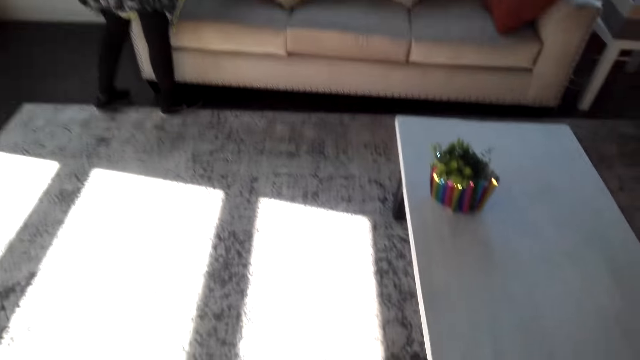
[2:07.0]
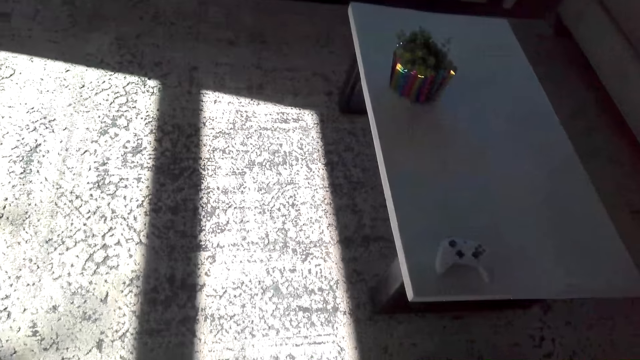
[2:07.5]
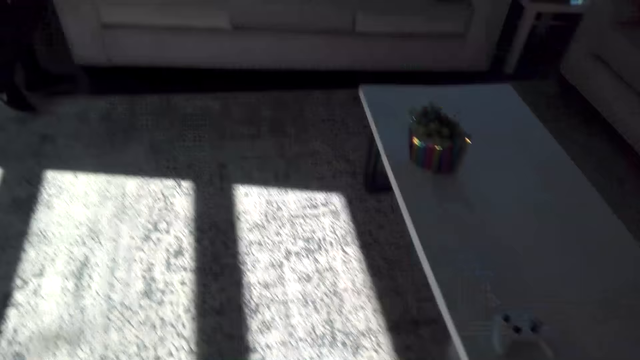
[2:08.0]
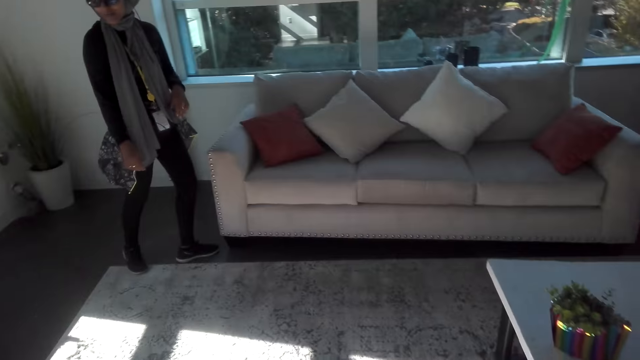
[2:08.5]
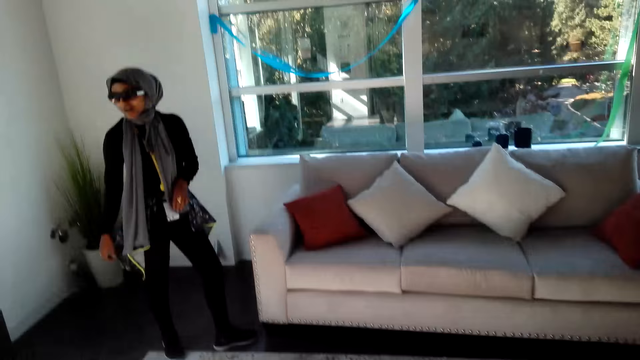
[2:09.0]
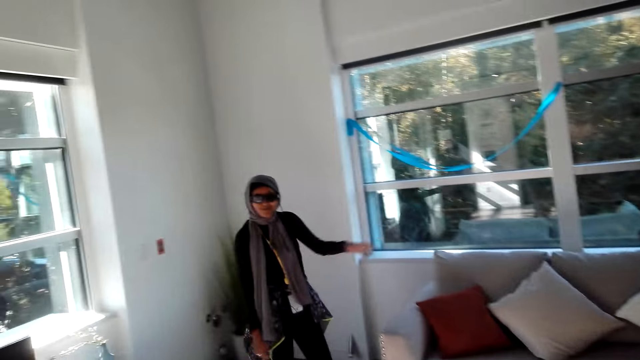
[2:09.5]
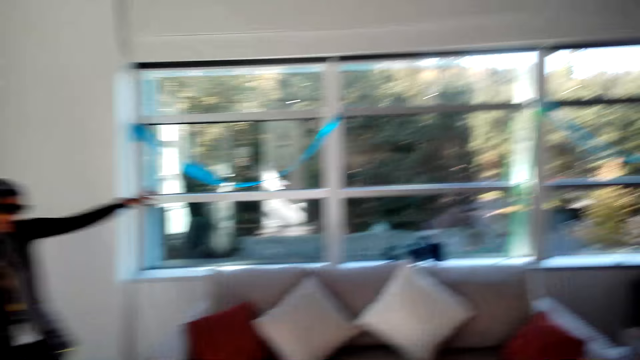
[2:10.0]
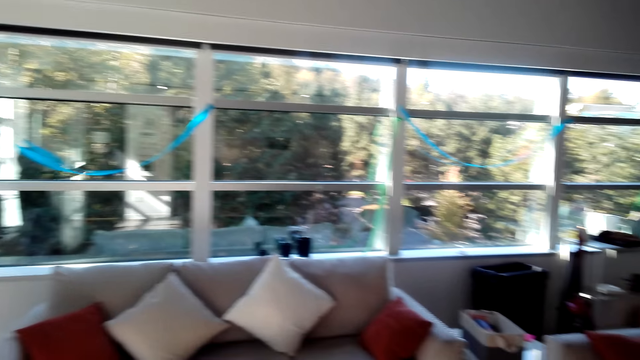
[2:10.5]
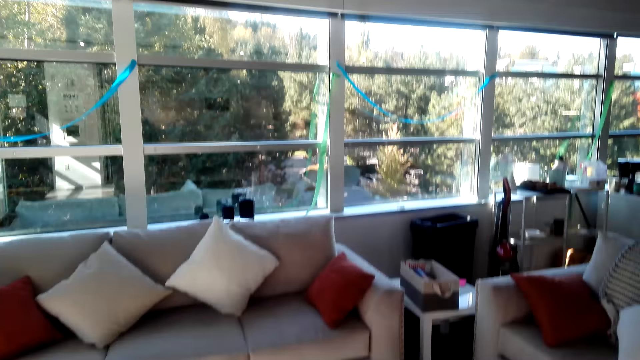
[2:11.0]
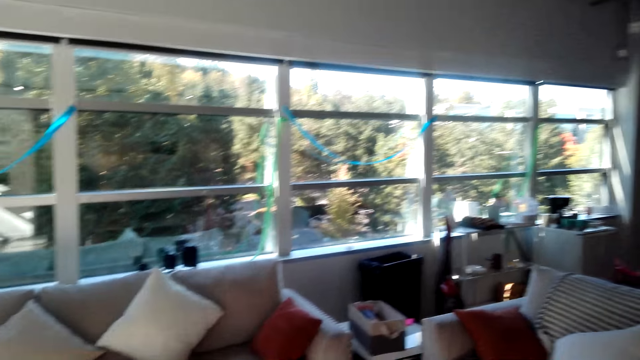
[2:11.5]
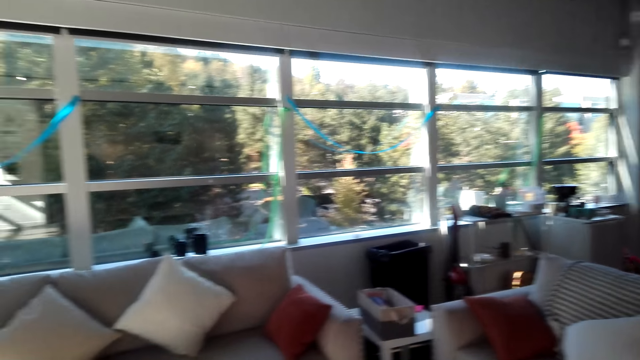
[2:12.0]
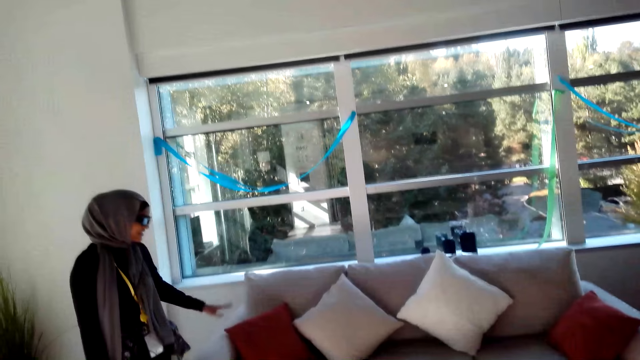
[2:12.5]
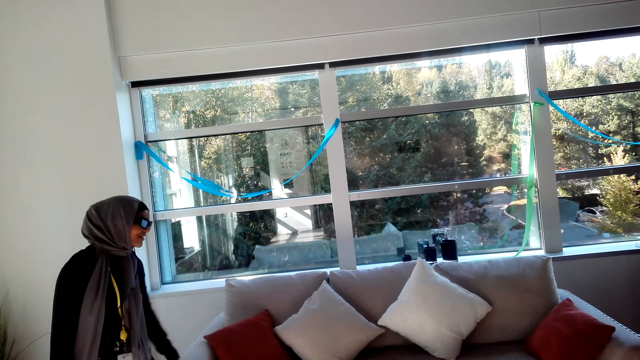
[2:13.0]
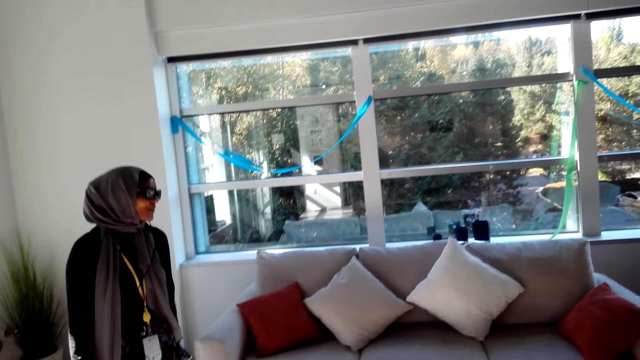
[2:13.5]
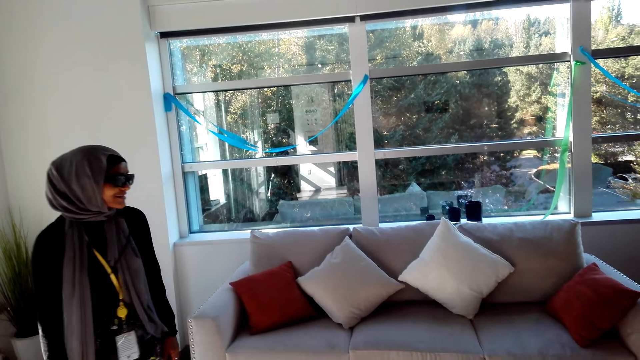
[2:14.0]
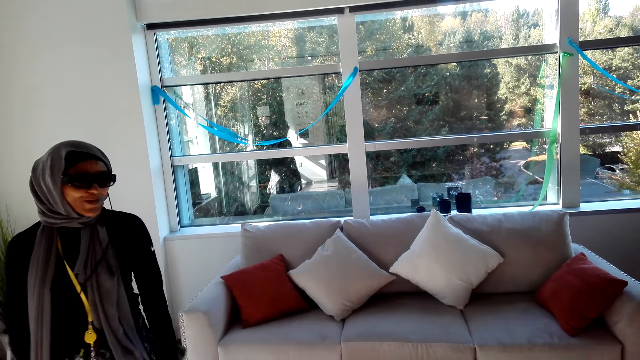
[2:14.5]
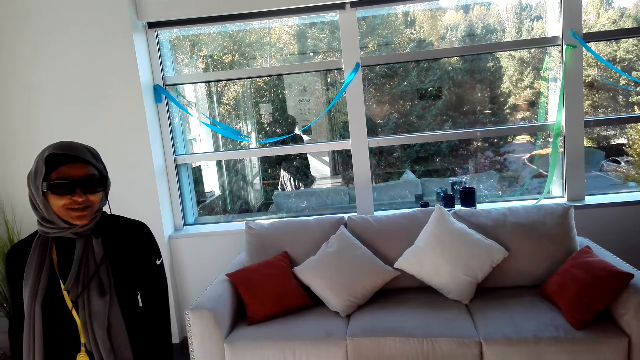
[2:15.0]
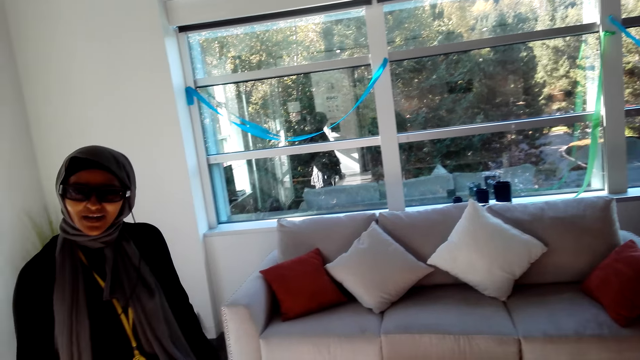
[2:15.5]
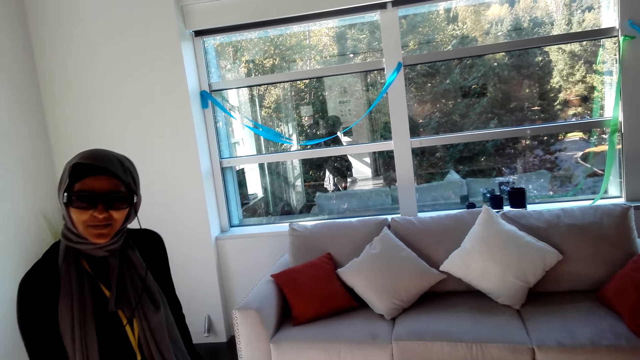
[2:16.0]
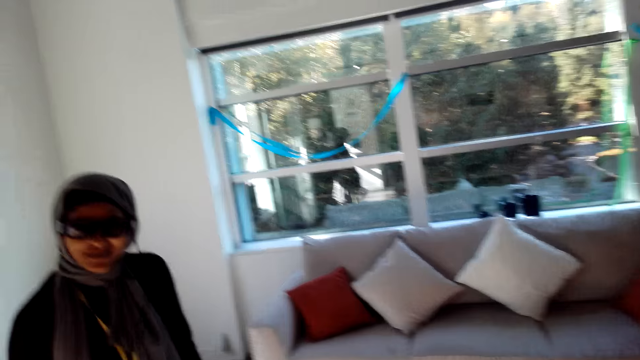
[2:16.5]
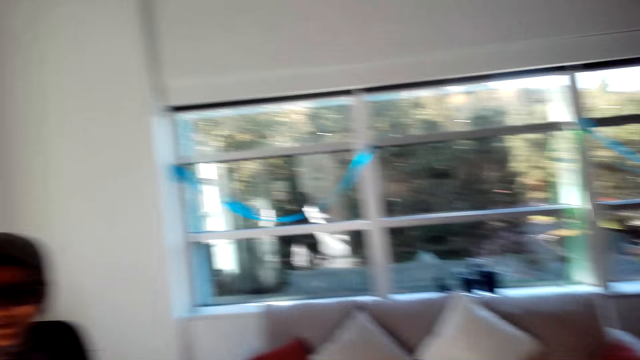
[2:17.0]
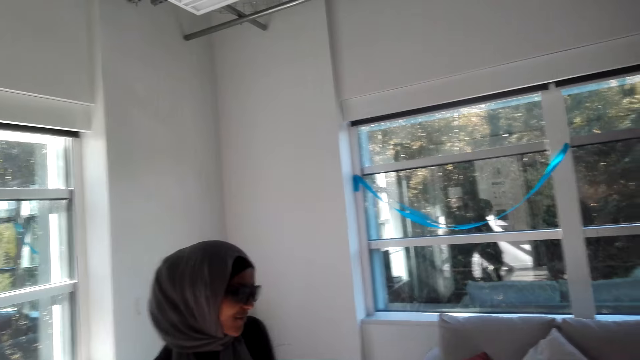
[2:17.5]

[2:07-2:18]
A woman carries a pillow and moves hands. The camera wearer looks around the room. The woman moves hands and converses with the camera wearer.

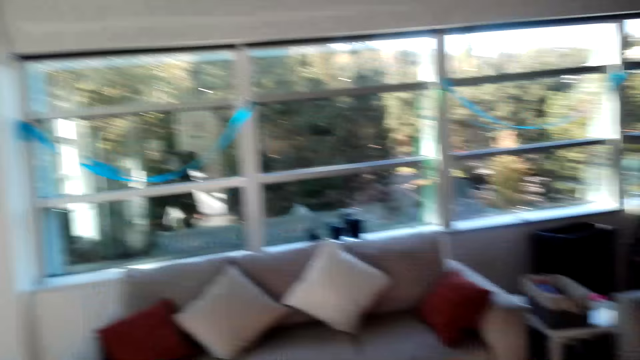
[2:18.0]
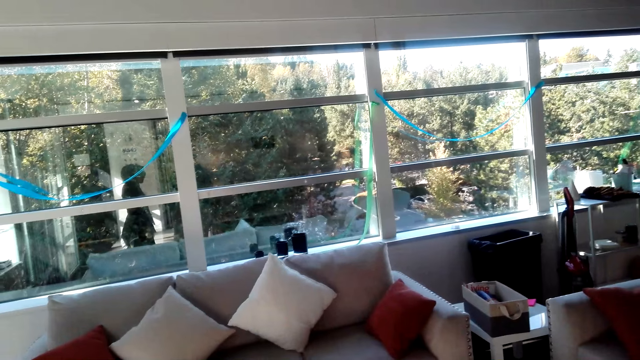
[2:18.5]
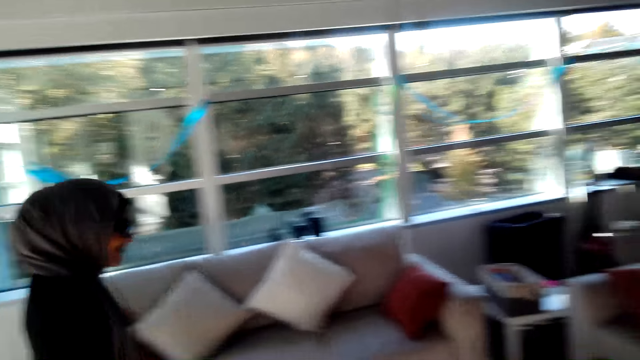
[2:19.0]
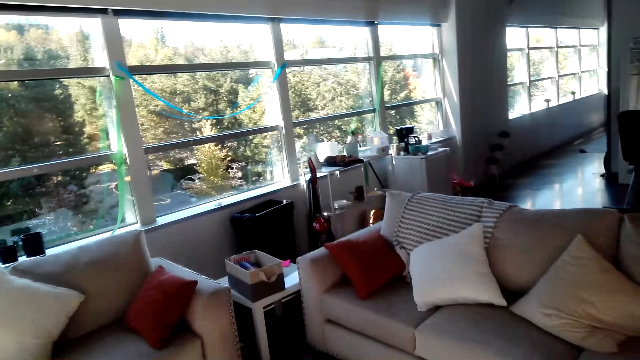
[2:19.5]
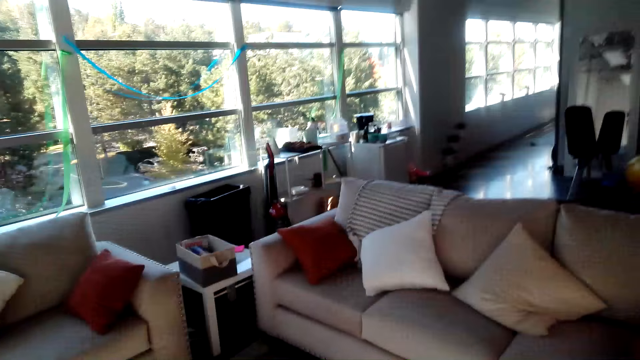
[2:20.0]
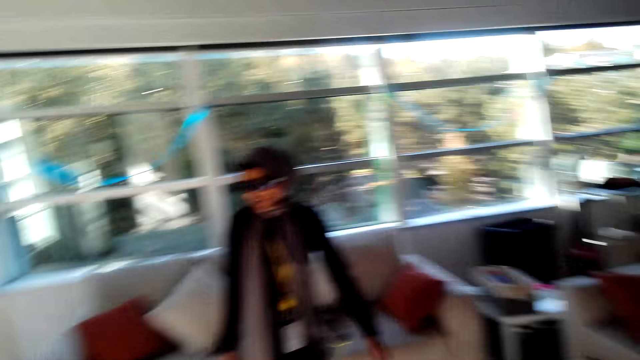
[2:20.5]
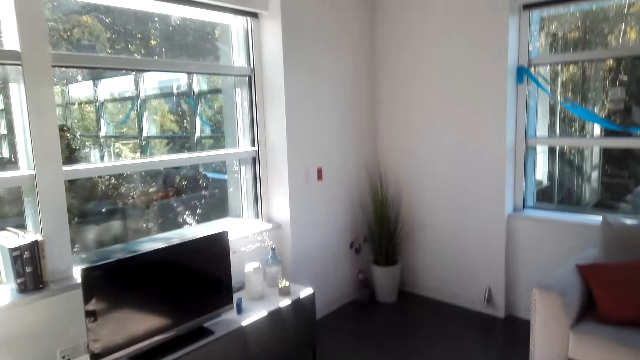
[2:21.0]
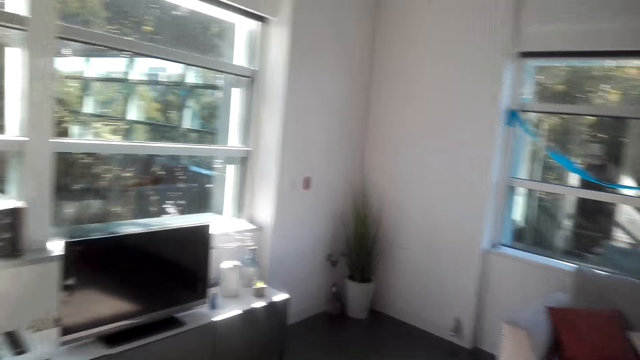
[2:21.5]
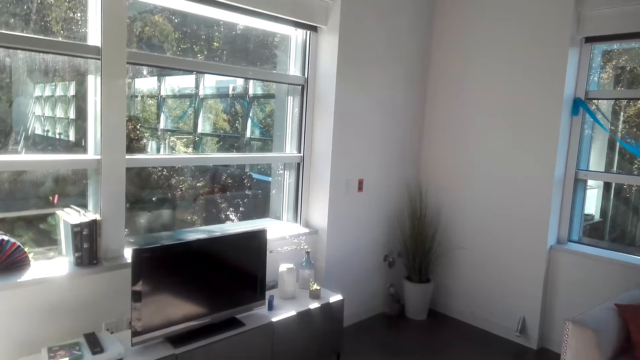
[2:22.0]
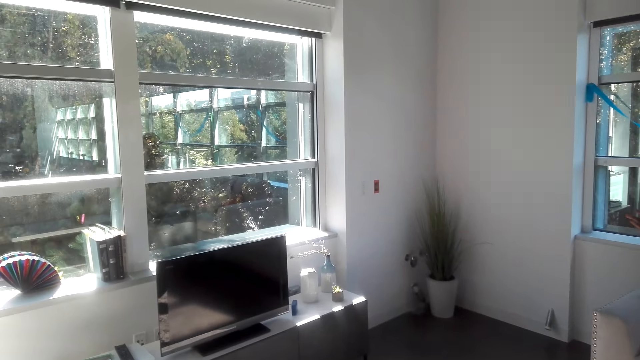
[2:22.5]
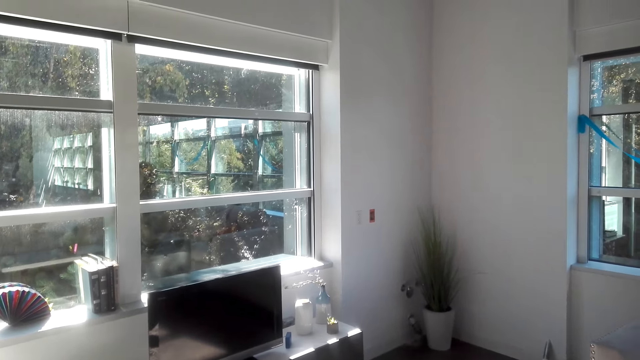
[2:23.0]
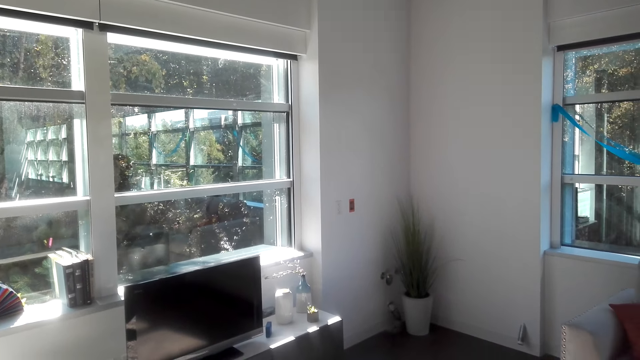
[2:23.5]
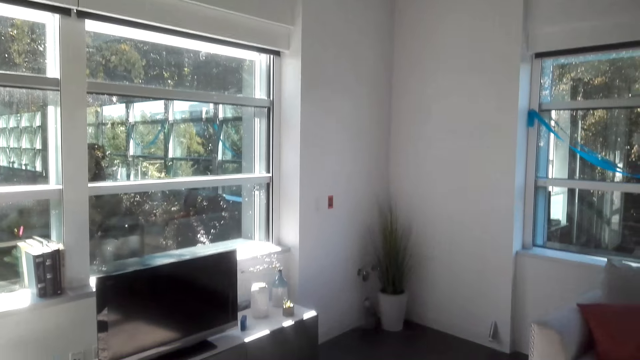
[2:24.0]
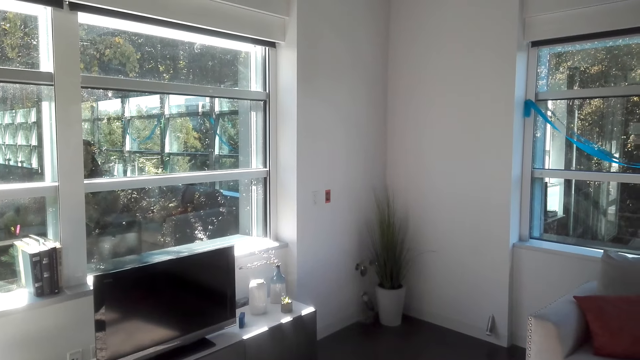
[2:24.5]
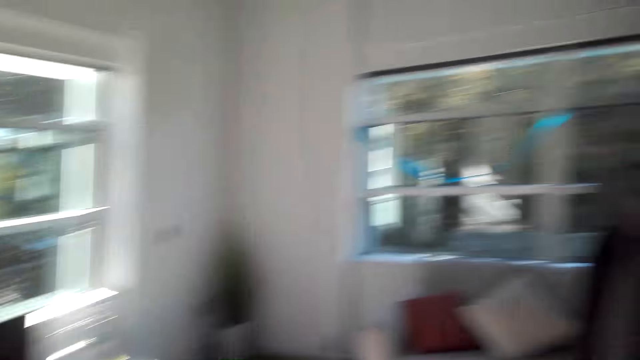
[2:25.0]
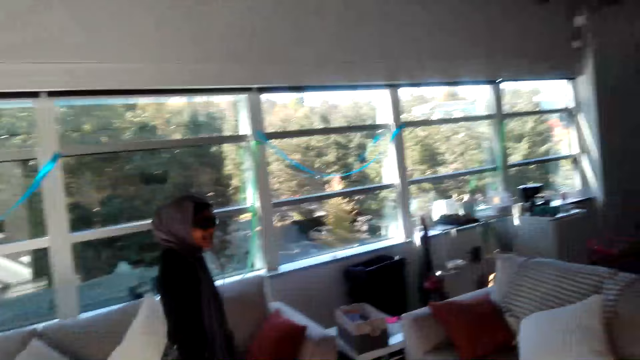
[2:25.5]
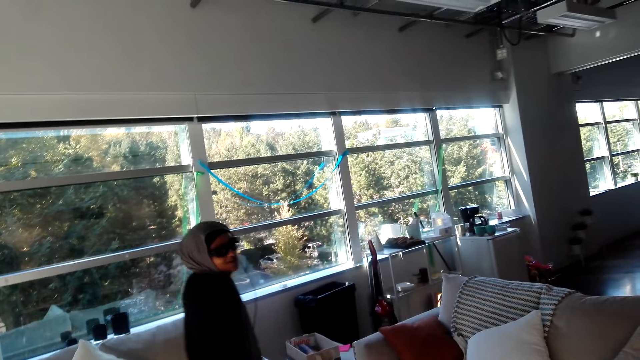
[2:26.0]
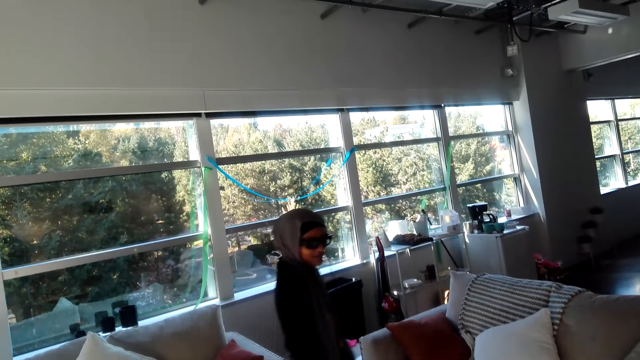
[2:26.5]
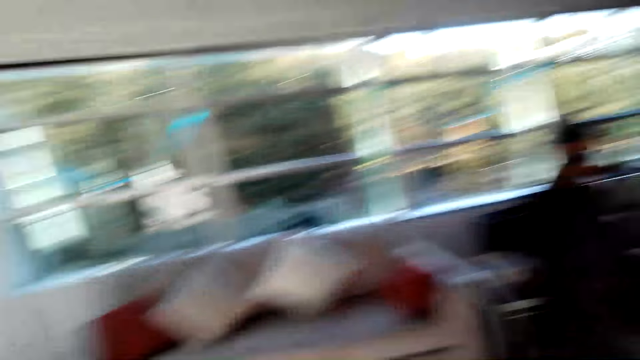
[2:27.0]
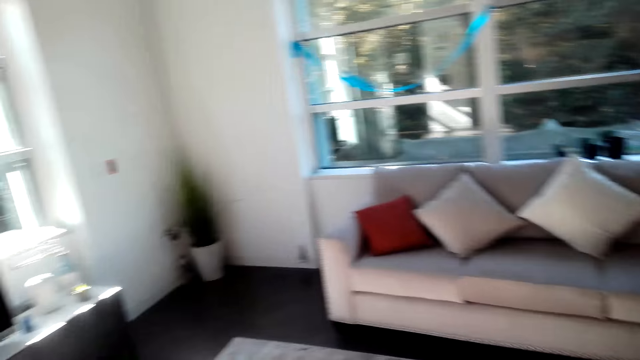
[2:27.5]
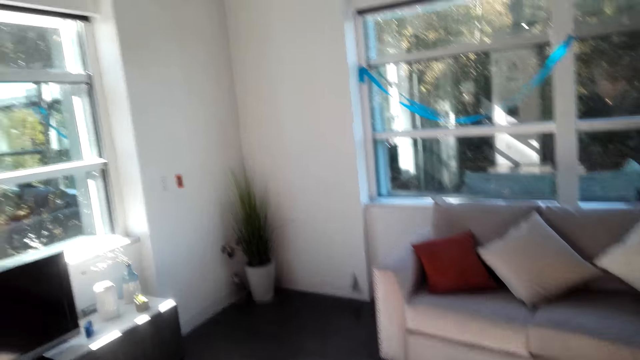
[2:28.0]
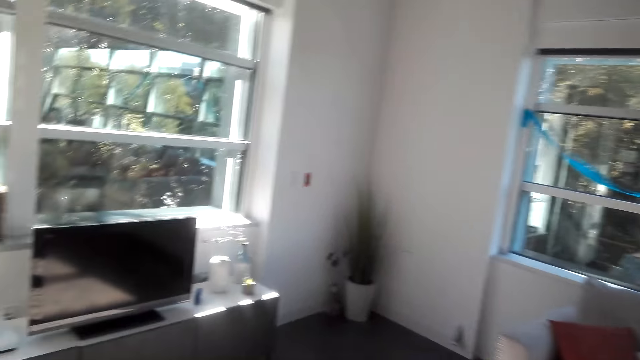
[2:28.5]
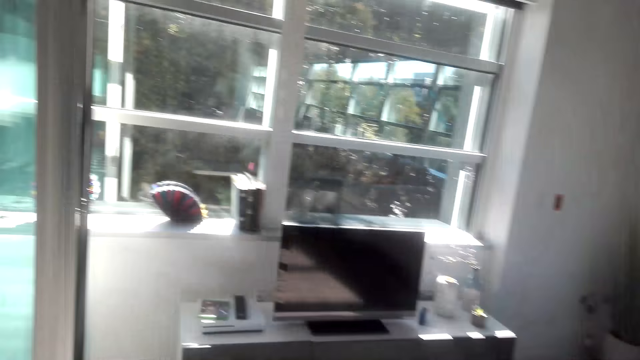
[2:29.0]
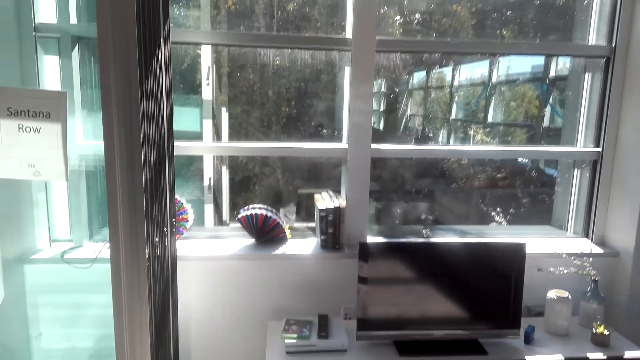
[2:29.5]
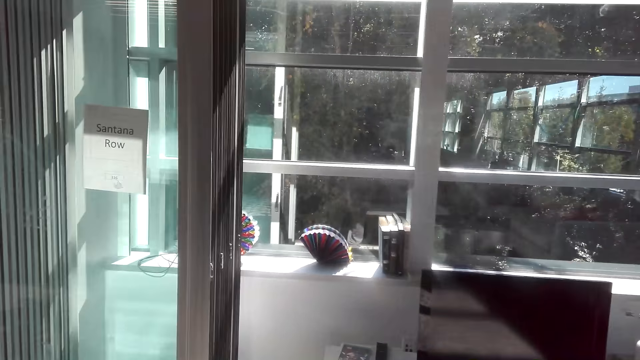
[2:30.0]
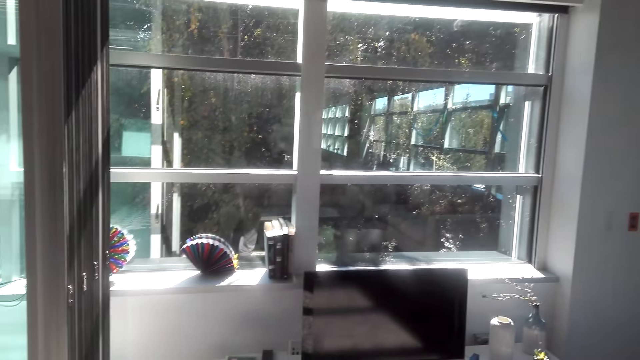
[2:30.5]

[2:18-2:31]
A woman moves in the room. The camera wearer looks around the room. The woman moves in the room. The camera wearer looks around the room.
